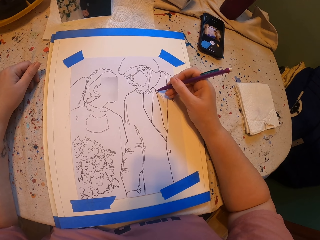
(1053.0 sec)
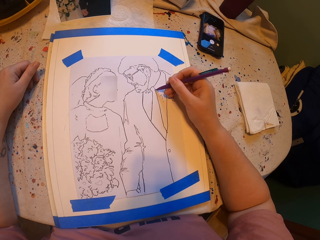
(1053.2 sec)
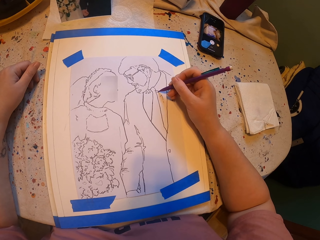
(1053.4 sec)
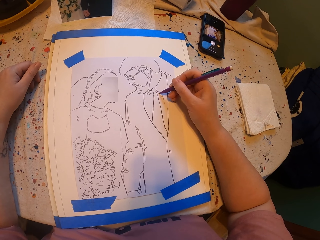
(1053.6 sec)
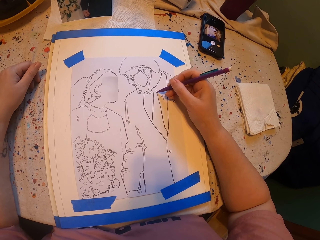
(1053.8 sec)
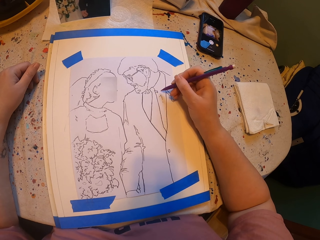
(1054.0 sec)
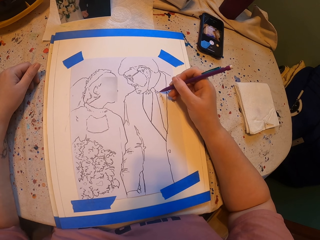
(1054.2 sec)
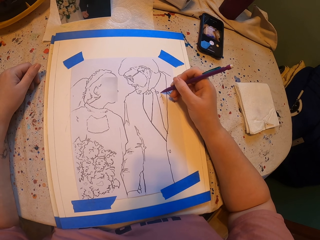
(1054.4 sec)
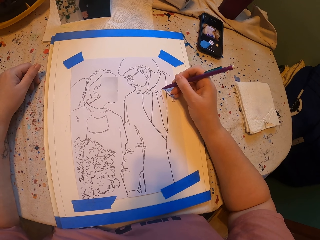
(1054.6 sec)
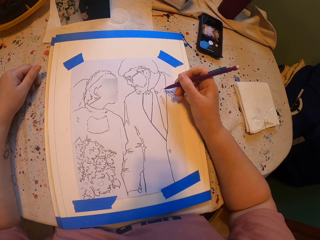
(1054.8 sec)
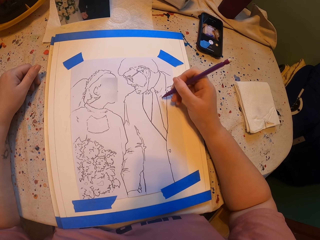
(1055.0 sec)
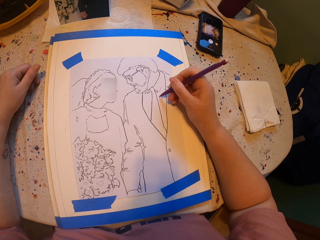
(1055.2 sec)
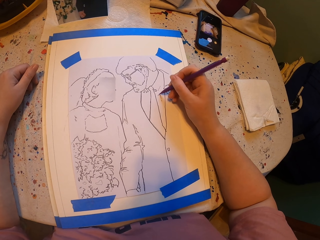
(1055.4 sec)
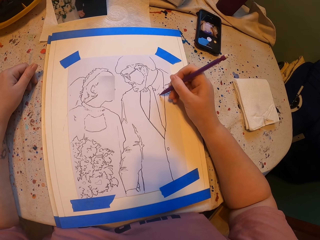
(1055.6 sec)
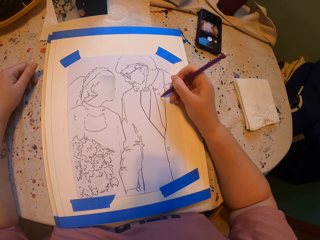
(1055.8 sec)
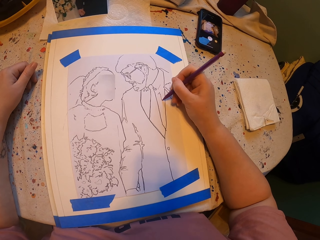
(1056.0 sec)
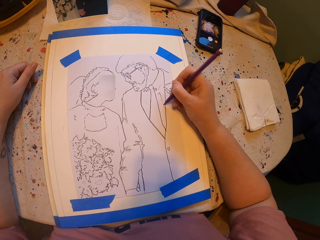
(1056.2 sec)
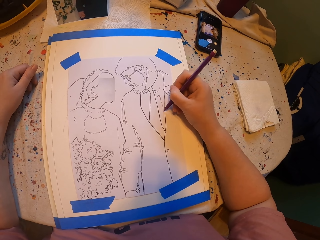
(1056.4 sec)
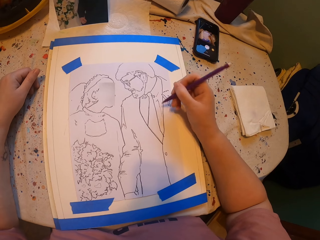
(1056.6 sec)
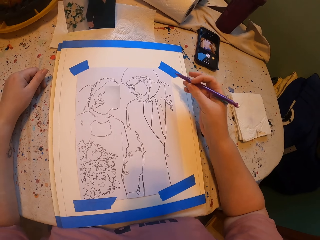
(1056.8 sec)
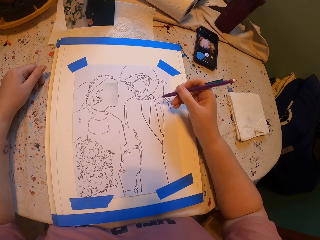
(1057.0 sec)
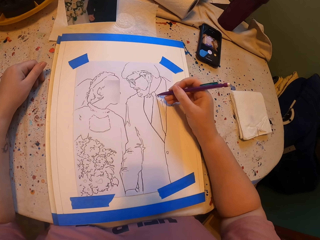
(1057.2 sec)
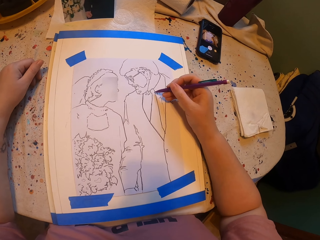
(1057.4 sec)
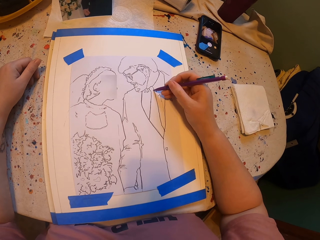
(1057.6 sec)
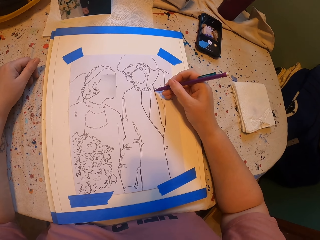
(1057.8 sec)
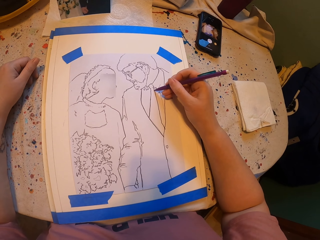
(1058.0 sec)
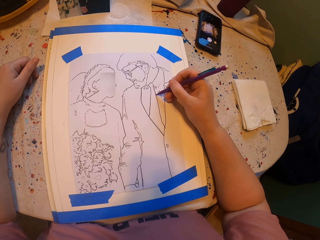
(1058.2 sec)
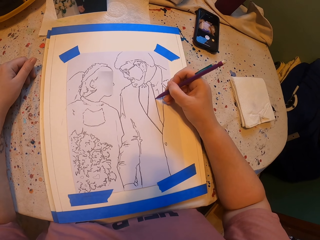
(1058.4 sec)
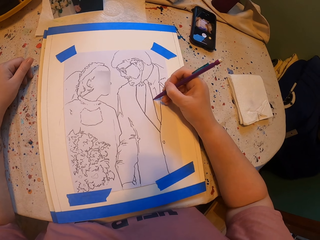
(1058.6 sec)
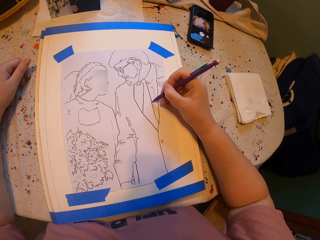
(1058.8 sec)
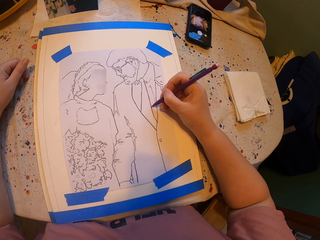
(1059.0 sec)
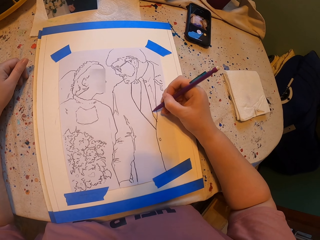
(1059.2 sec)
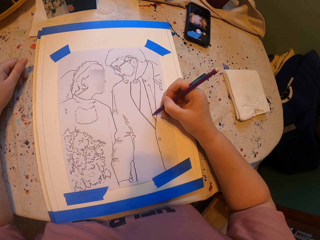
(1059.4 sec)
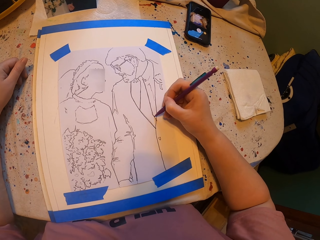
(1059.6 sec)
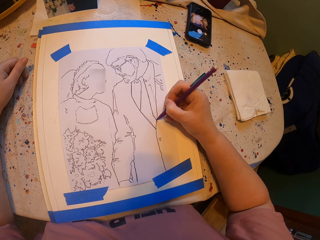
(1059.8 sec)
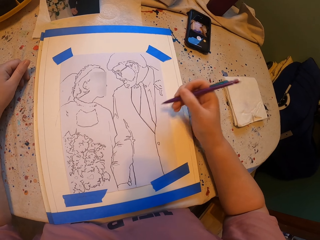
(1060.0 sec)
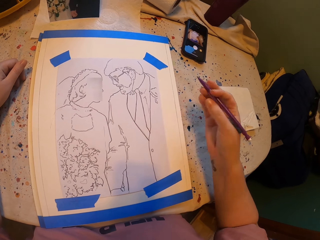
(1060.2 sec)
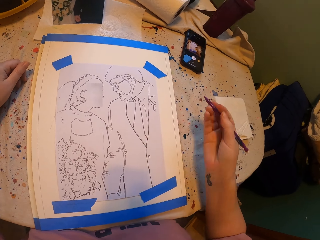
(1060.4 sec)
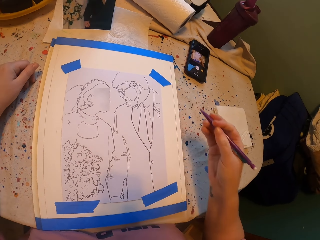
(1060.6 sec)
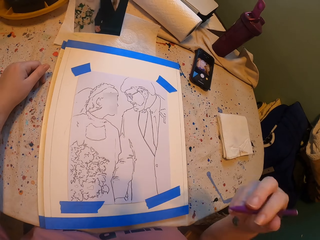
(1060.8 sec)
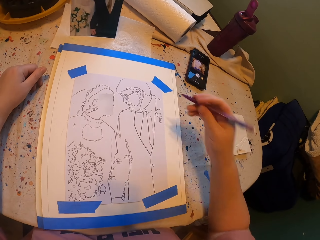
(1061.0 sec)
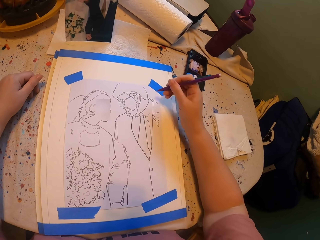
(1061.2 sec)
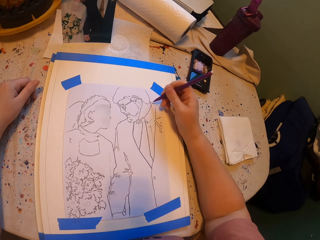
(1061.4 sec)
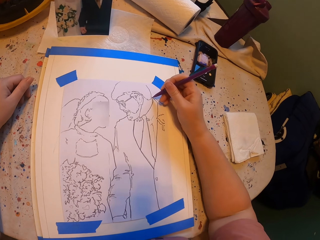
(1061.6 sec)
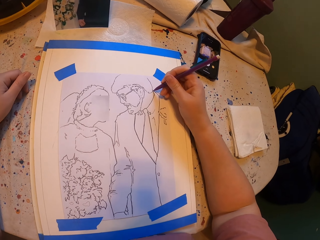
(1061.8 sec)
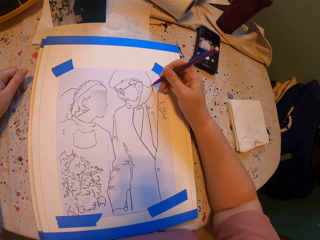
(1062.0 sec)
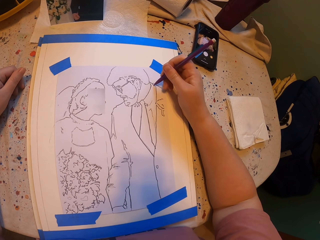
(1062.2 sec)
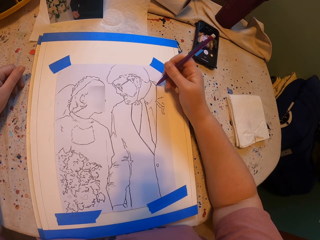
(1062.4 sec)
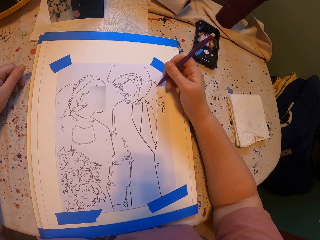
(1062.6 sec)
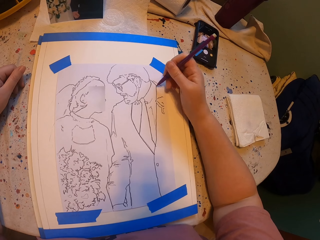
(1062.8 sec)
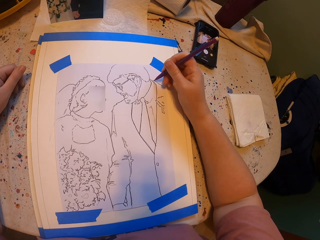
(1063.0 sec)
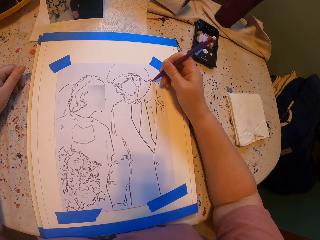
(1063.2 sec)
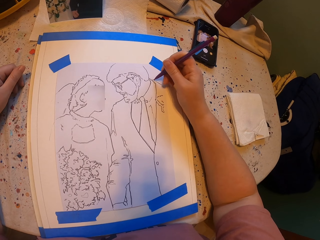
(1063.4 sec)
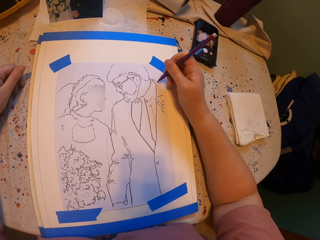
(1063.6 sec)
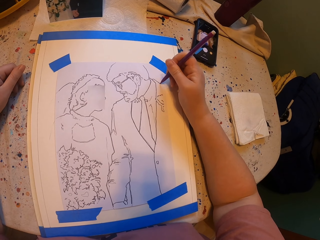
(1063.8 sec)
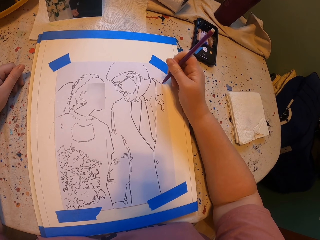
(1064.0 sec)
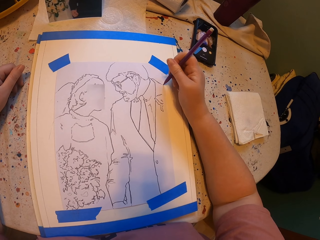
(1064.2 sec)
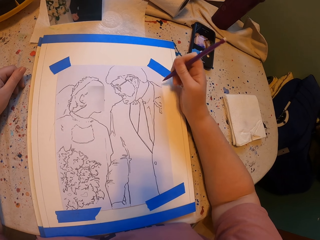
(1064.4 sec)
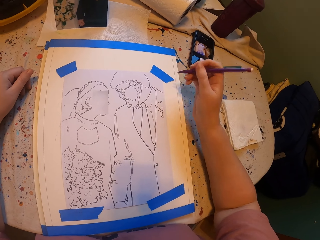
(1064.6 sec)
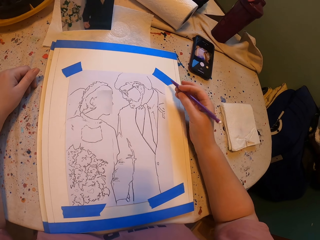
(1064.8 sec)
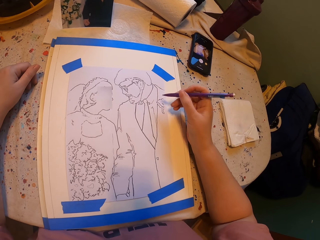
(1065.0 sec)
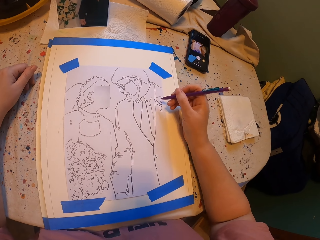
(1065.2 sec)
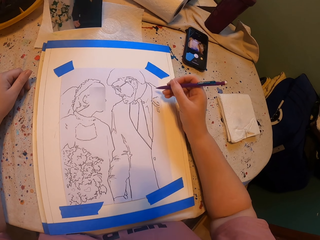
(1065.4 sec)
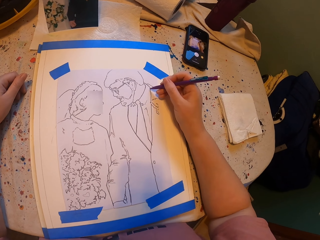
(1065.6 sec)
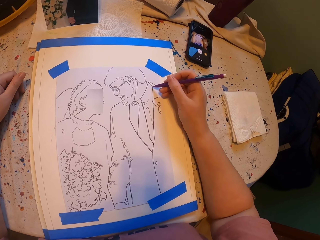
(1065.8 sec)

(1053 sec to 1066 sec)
The camera wearer raises their hand. They draw a drawing.

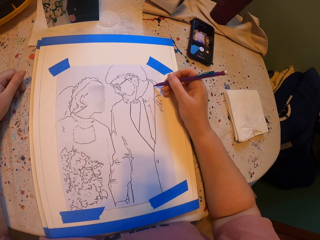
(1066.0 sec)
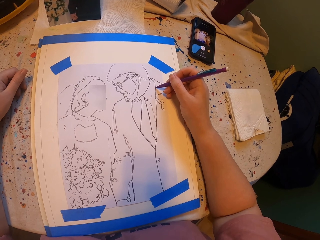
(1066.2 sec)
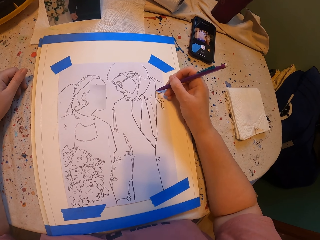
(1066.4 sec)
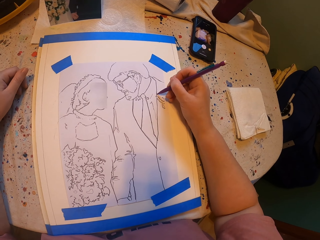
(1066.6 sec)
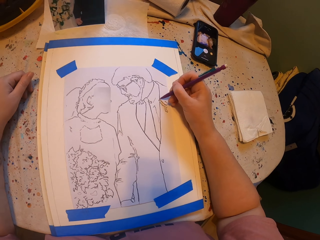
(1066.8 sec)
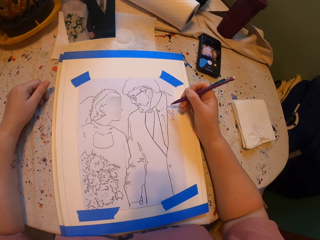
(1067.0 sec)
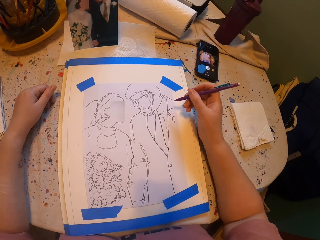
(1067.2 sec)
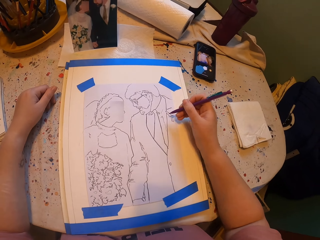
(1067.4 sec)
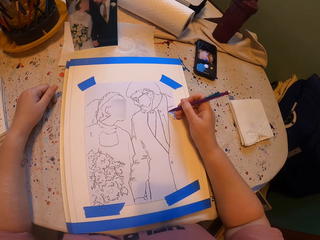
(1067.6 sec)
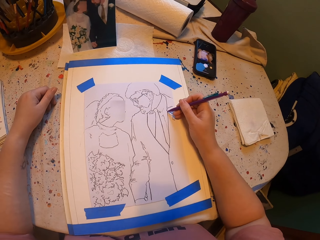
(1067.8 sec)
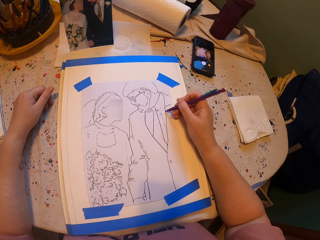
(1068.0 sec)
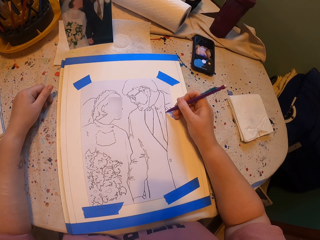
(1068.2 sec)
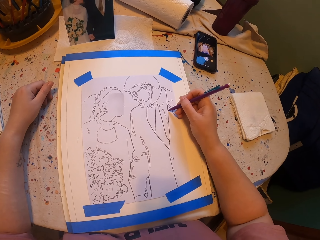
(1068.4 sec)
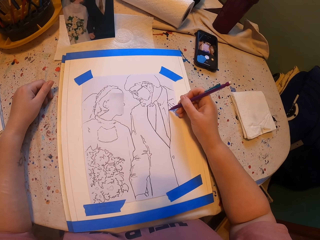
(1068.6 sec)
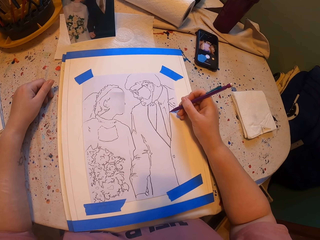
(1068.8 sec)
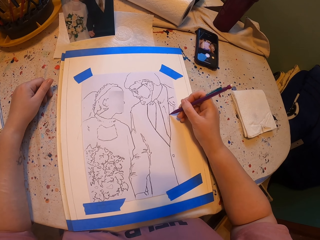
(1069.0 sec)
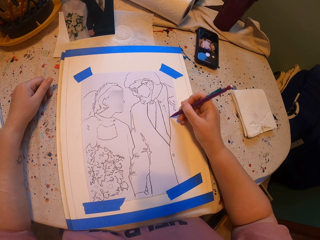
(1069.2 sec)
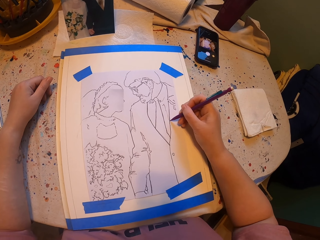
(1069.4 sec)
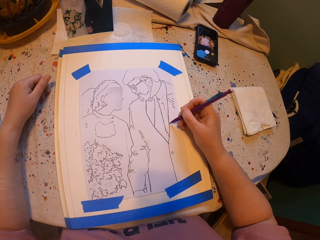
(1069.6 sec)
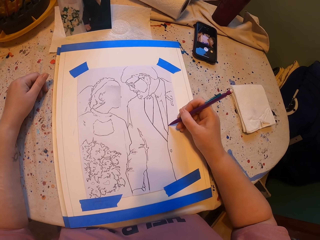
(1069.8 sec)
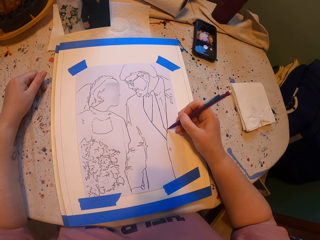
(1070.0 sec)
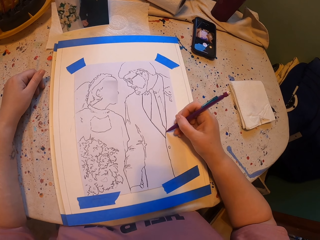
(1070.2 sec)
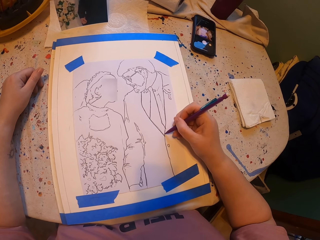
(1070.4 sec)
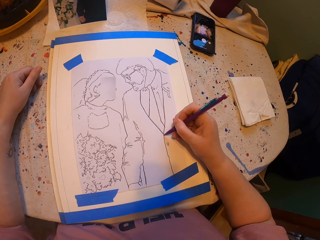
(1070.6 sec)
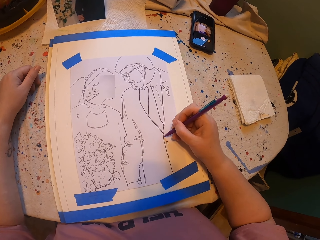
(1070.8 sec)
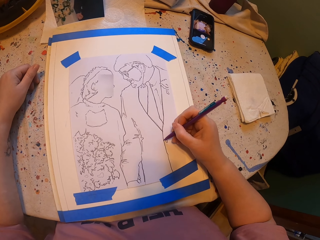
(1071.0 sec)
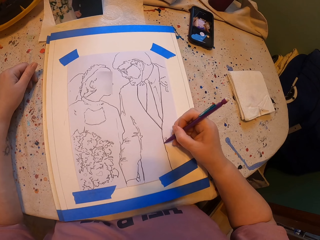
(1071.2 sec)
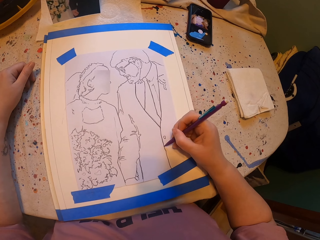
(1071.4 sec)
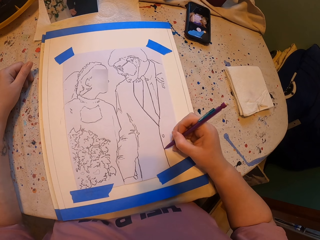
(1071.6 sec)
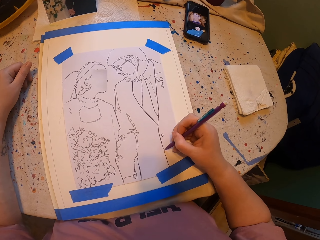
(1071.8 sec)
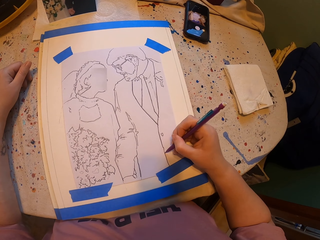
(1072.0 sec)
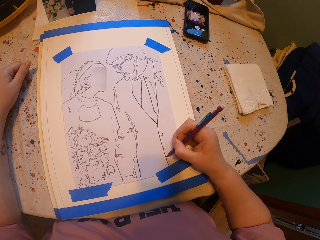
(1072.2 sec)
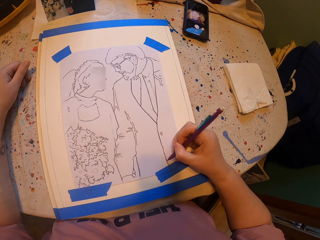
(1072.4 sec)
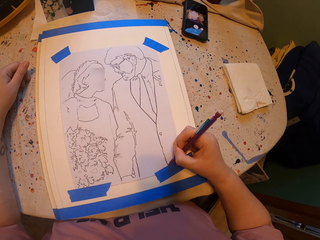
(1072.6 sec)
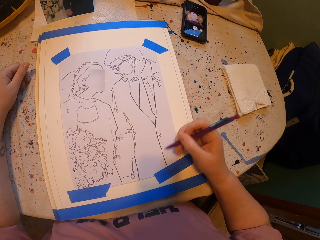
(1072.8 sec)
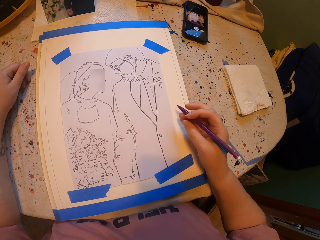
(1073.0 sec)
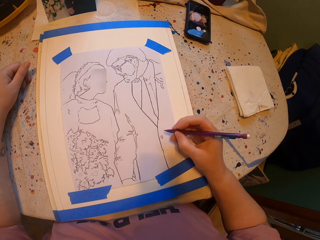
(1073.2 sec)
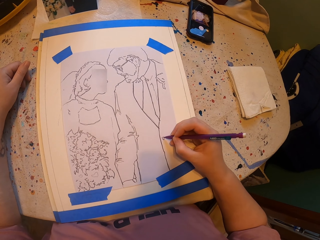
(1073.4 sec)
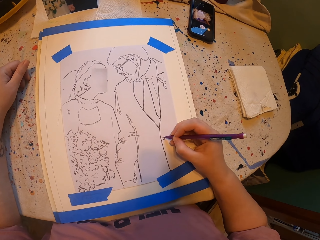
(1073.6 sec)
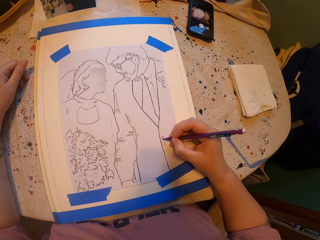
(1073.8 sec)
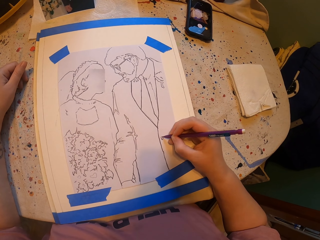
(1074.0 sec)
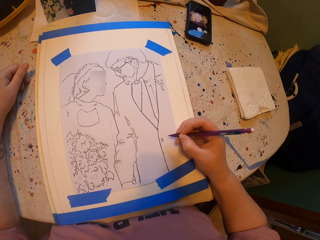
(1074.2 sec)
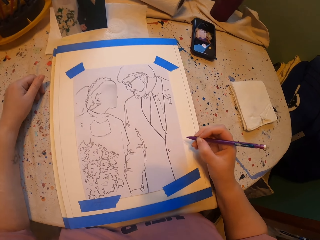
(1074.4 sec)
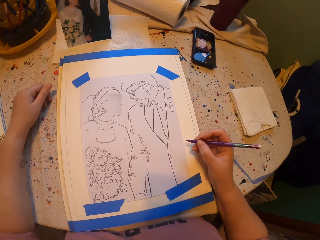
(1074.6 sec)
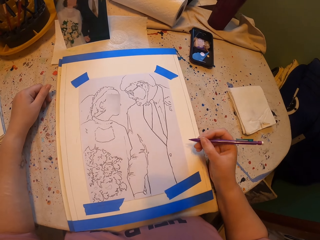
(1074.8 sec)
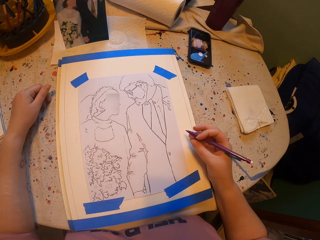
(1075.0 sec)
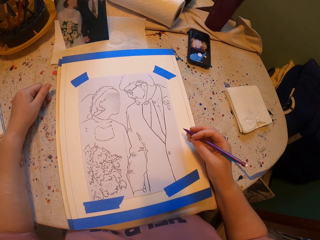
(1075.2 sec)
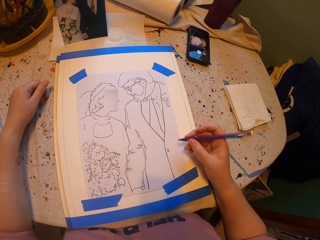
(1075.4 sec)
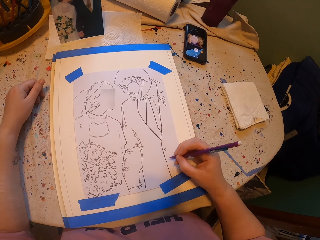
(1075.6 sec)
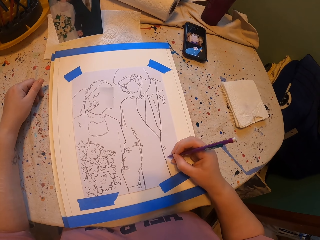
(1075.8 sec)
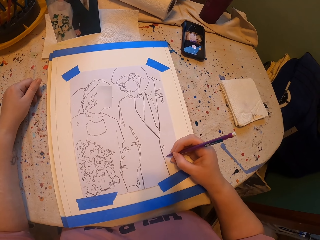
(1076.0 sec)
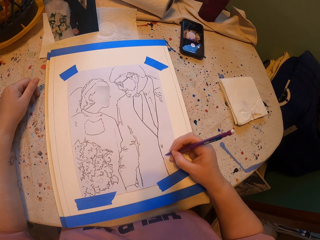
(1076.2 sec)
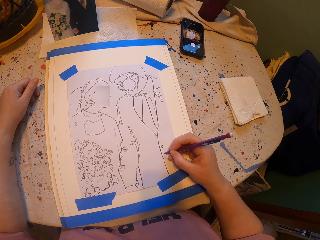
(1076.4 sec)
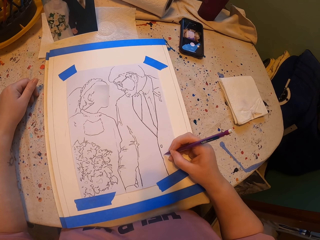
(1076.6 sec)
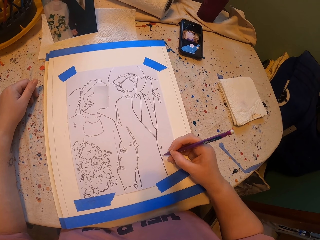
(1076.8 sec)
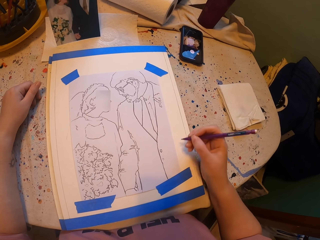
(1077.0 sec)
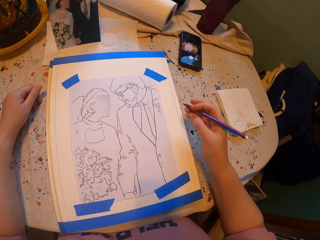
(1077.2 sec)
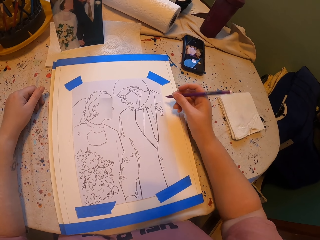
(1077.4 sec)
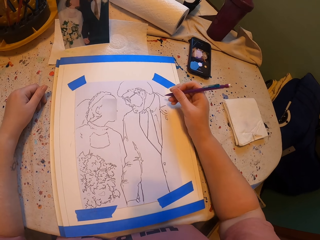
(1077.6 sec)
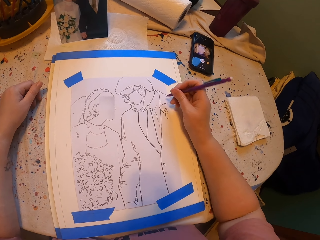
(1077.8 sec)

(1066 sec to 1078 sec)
The camera wearer raises a hand. They draw a drawing.
